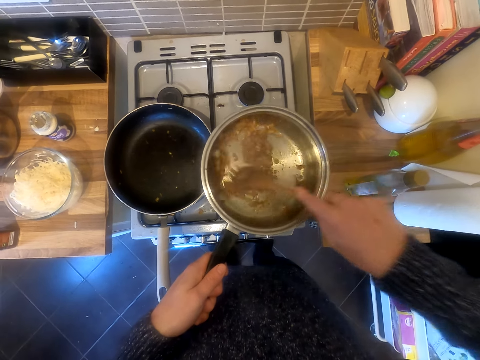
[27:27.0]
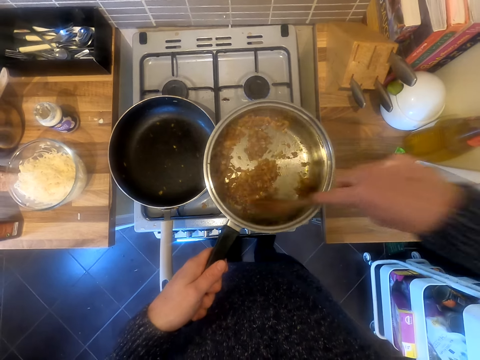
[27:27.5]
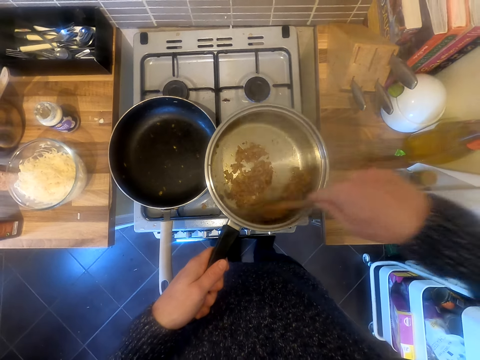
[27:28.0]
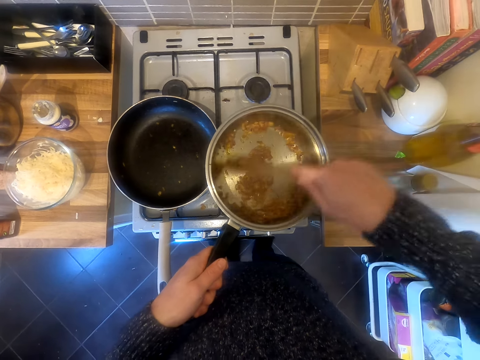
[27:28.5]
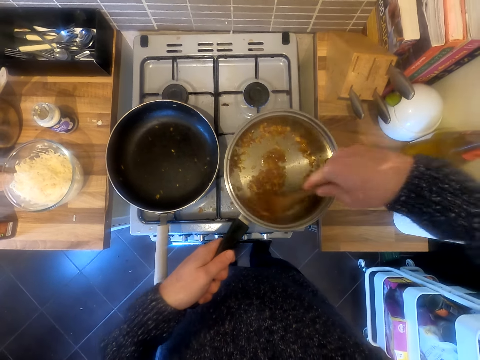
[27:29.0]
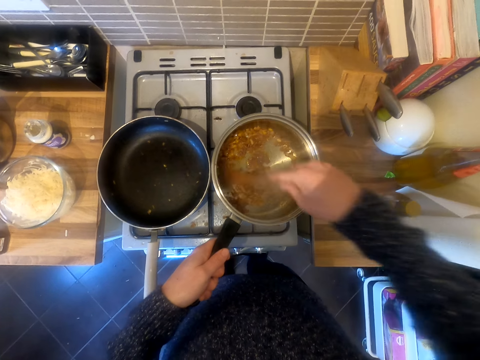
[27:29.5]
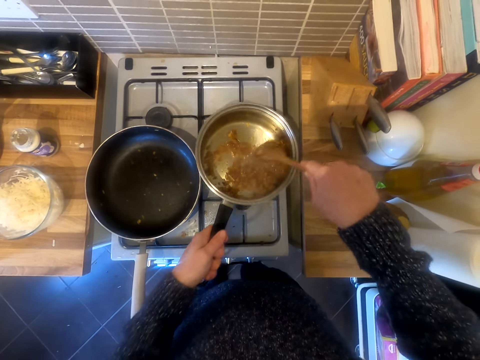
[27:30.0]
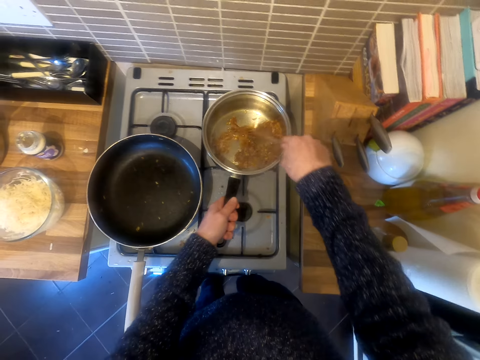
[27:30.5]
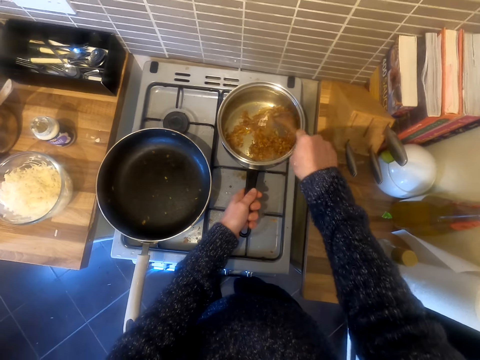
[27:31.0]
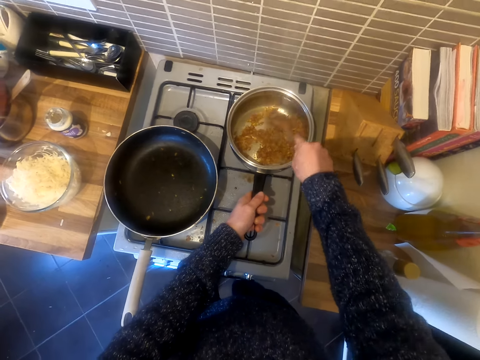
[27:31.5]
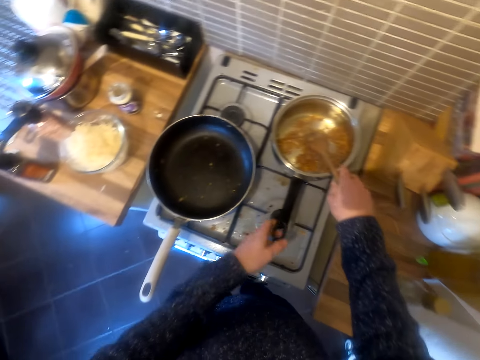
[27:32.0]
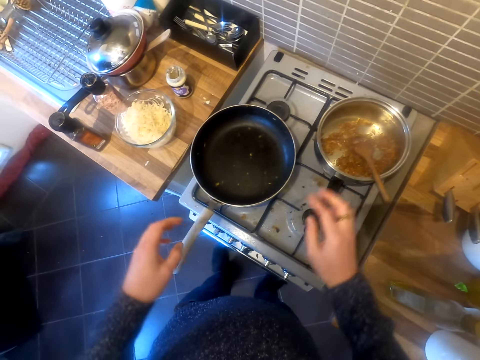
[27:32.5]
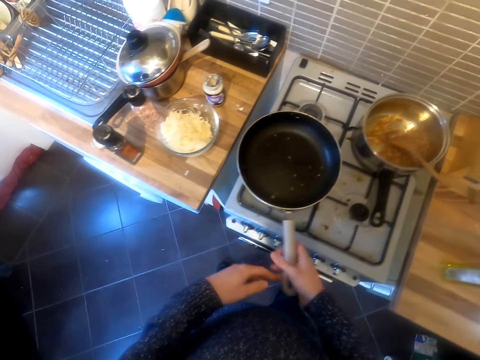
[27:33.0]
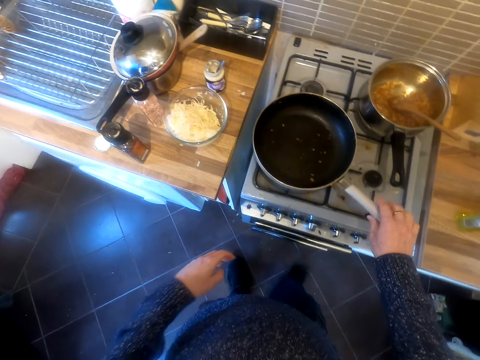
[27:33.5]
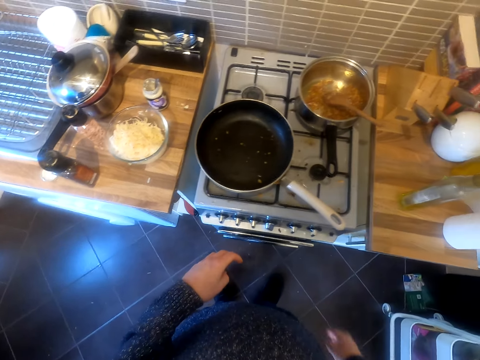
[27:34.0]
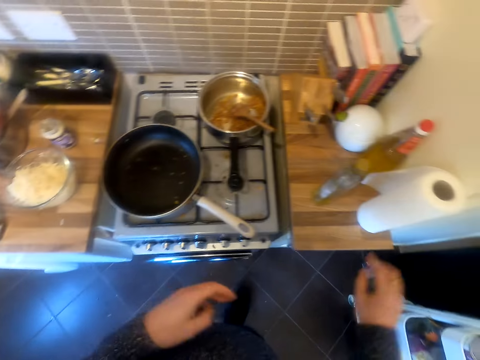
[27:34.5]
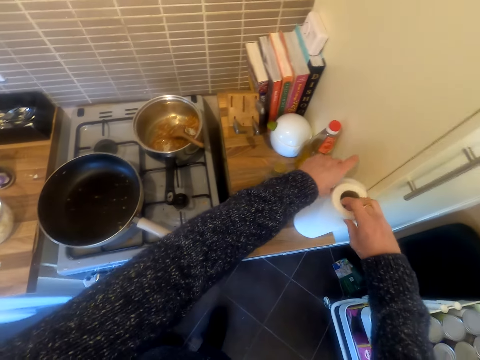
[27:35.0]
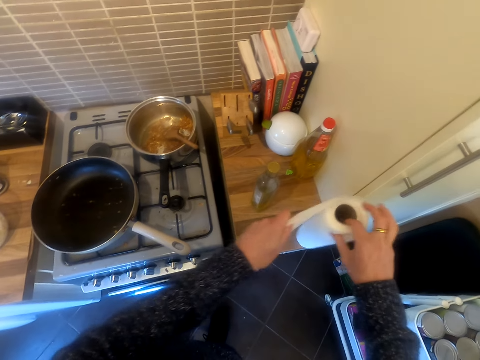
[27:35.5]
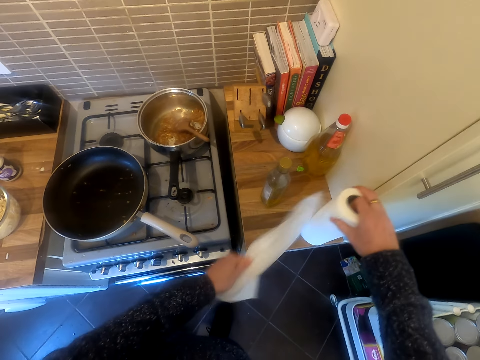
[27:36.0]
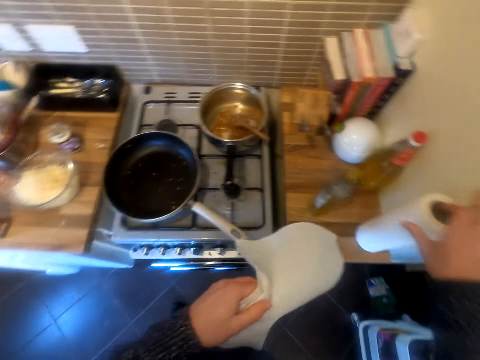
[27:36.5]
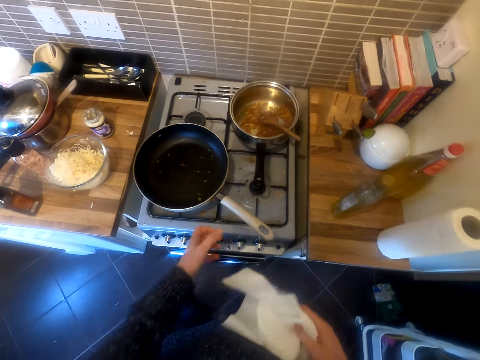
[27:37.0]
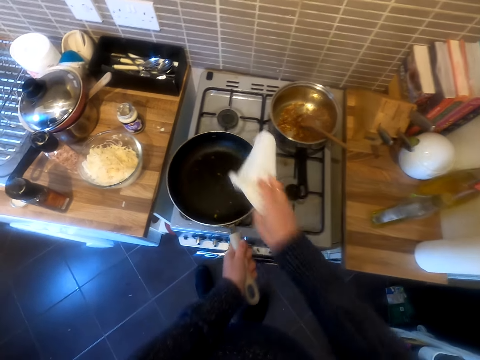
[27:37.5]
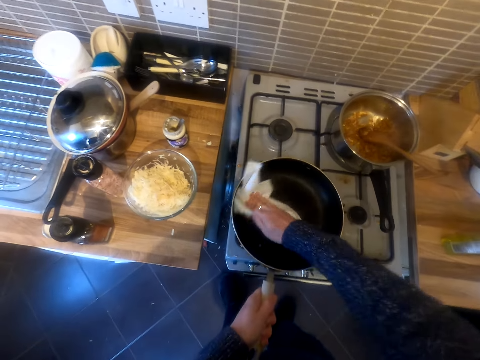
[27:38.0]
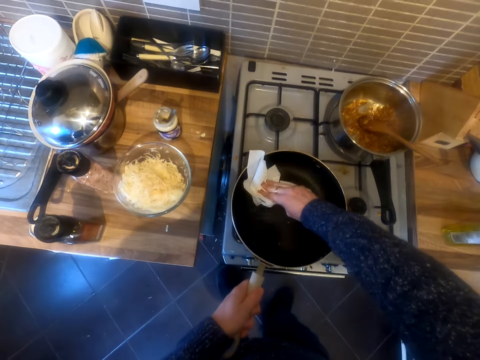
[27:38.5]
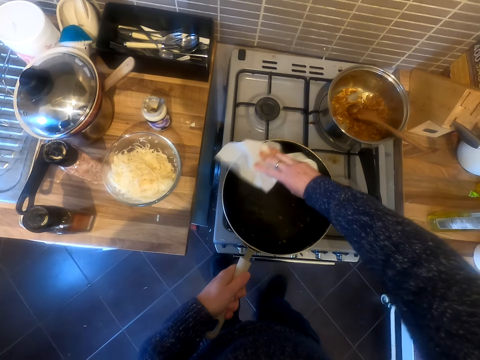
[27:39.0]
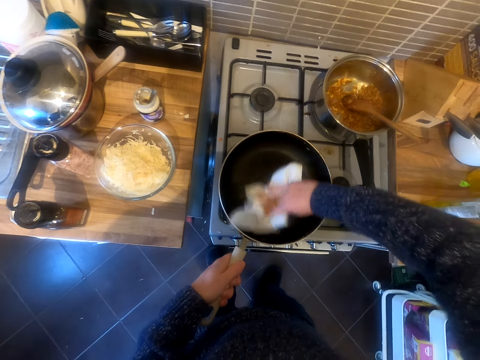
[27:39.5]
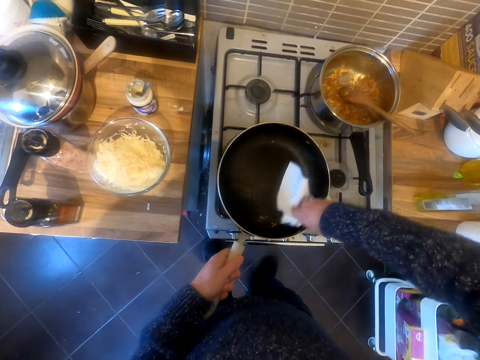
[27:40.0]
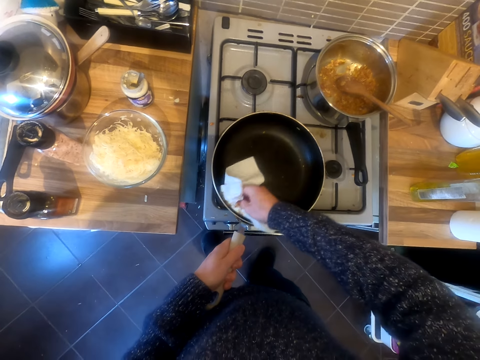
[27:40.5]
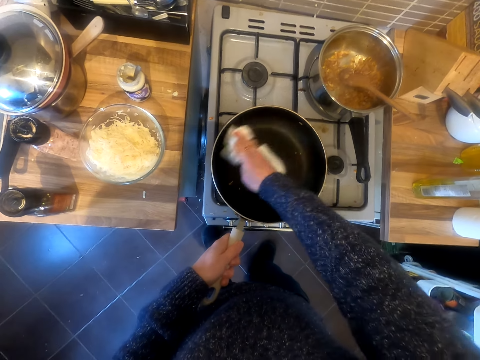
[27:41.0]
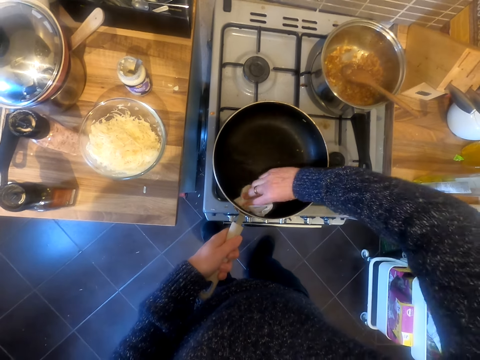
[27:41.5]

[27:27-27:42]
The camera wearer puts food on the gas. They put the pan on the gas cooker. They cut a tissue. They take a serviette. They wipe the frying pan with the tissue.

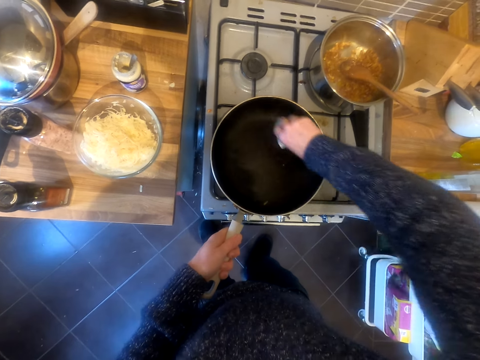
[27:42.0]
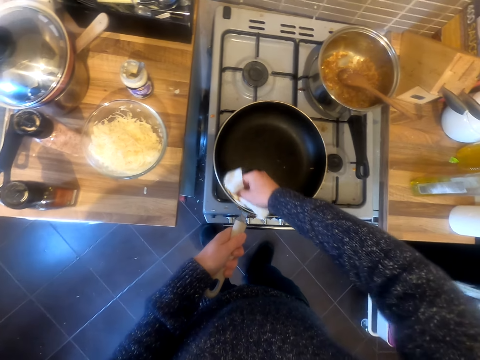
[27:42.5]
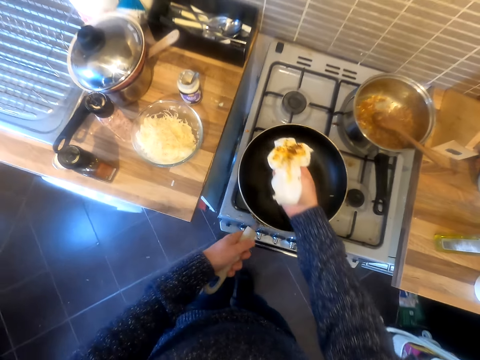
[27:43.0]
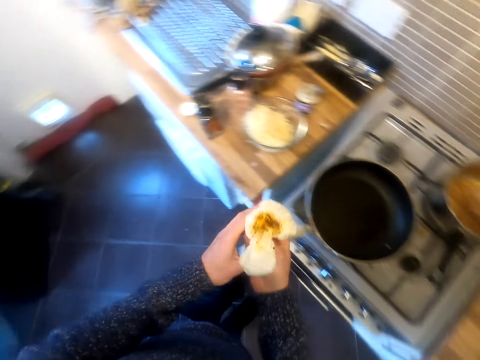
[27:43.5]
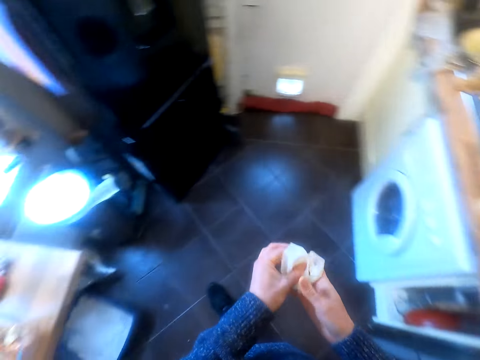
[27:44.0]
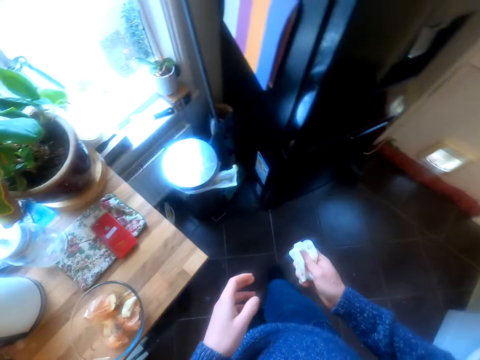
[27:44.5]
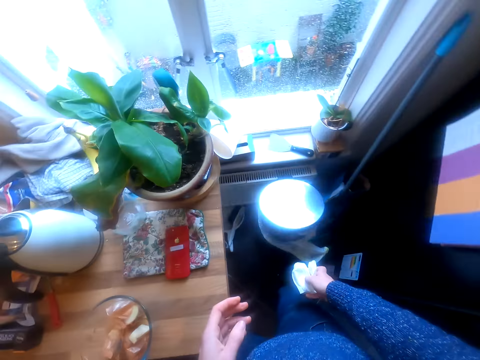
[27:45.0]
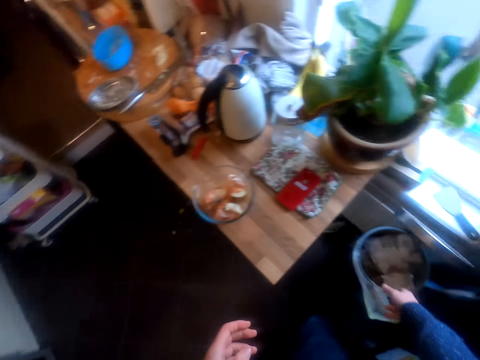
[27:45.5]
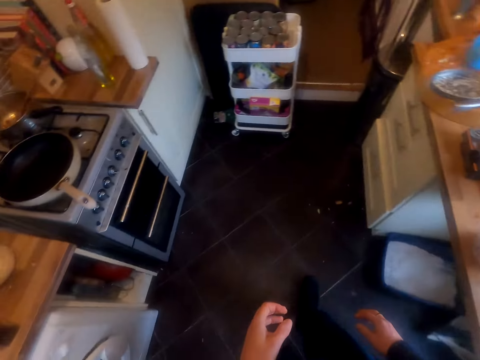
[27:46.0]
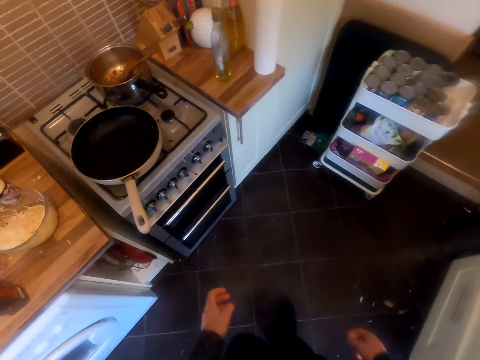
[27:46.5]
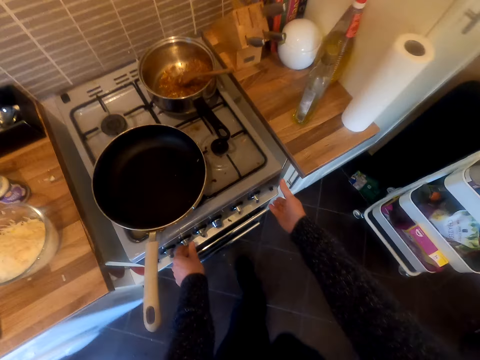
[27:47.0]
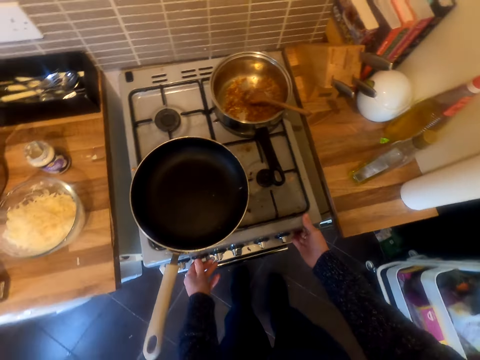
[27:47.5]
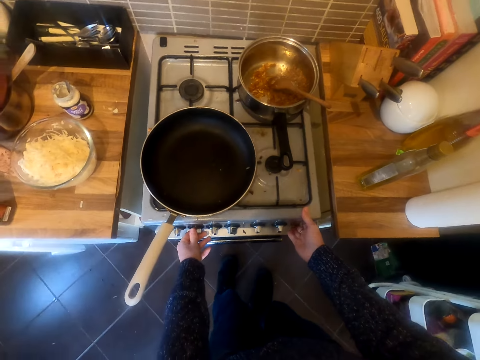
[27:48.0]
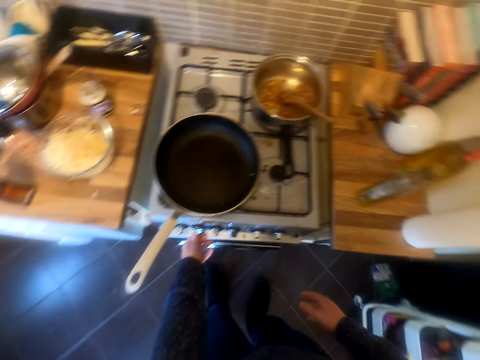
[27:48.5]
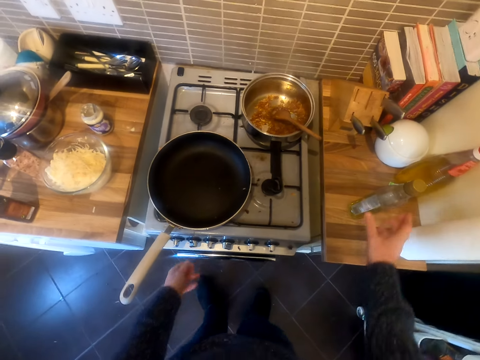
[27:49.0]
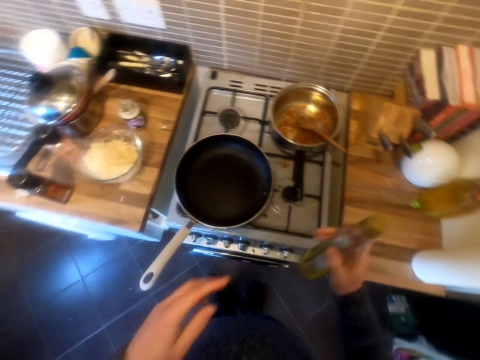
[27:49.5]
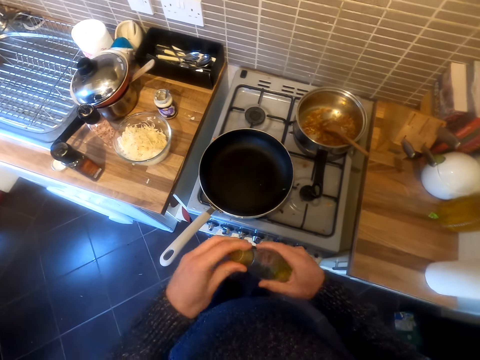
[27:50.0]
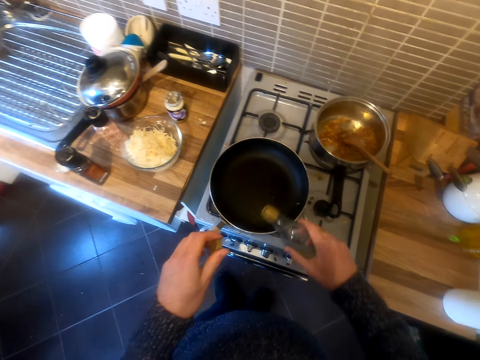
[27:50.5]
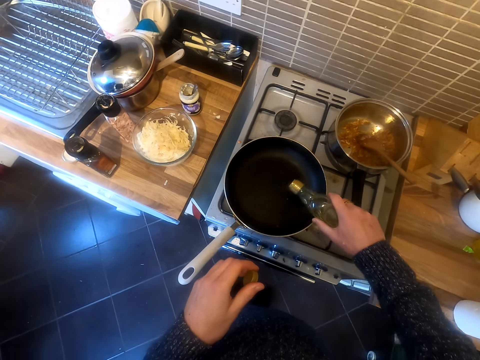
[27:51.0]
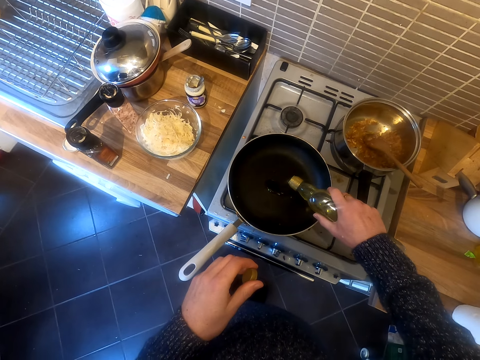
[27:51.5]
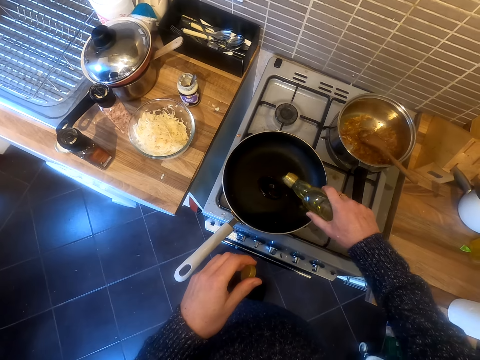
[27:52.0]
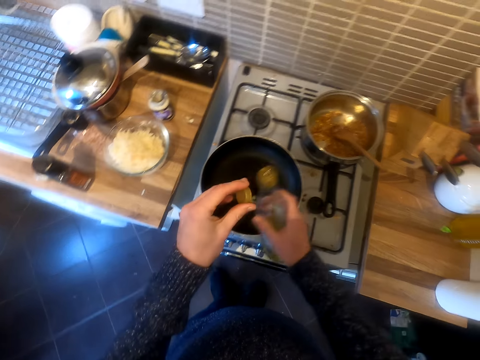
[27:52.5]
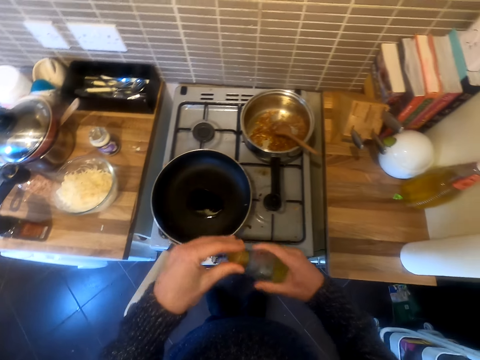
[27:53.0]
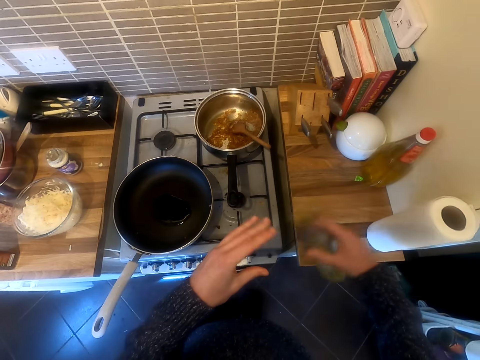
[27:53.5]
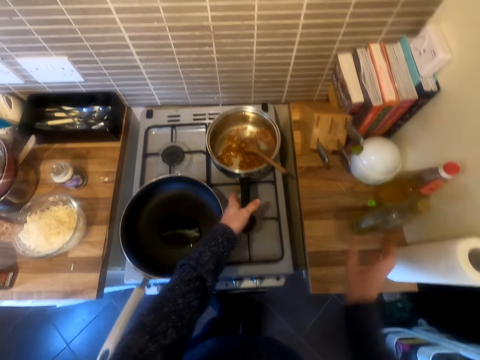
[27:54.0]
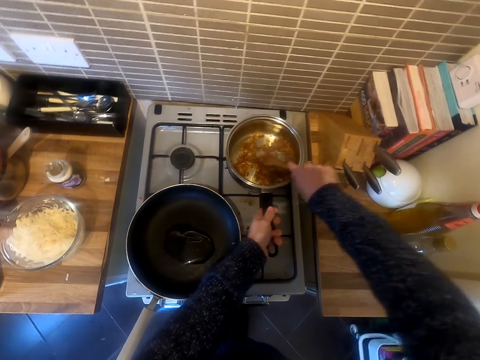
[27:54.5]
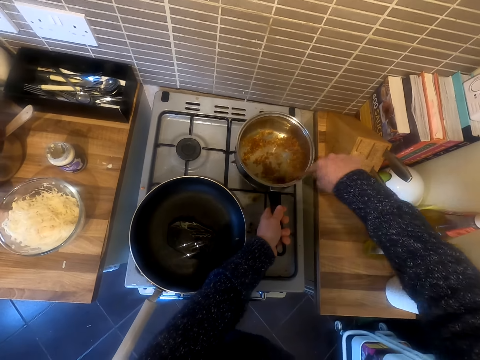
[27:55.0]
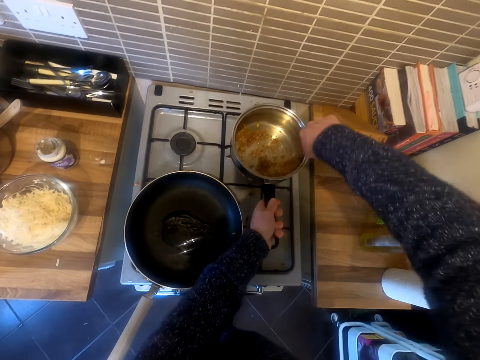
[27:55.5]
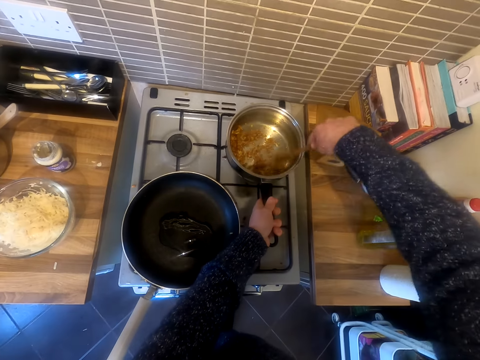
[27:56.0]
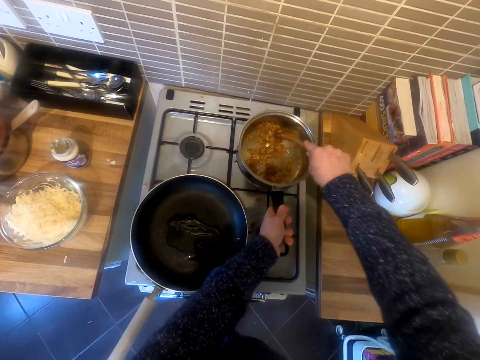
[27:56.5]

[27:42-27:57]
The camera wearer puts the tissue in the dust bin. They make a move. They put on the gas. They pick up the oil bottle. They pour the oil in the frying pan. They close the oil. They put the oil bottle down on the surface. They stir food.
